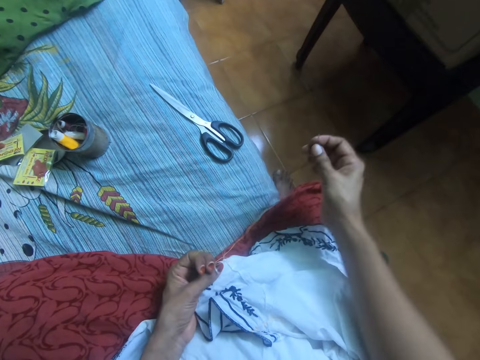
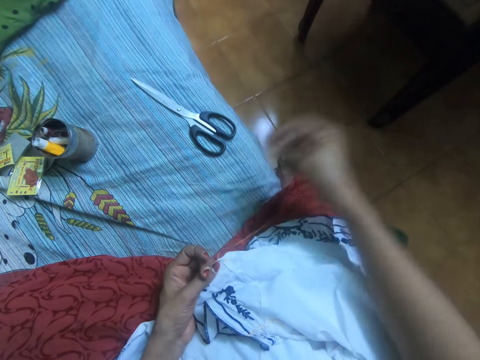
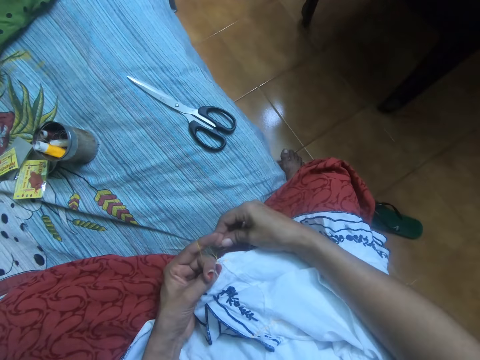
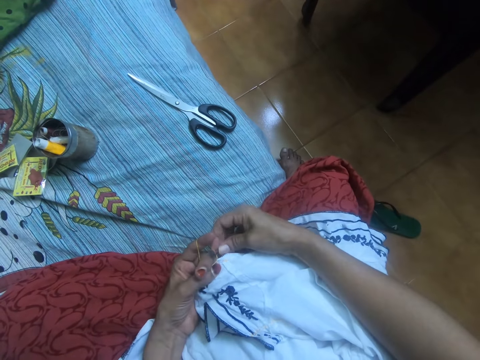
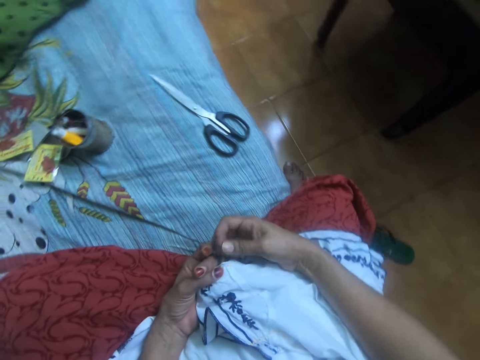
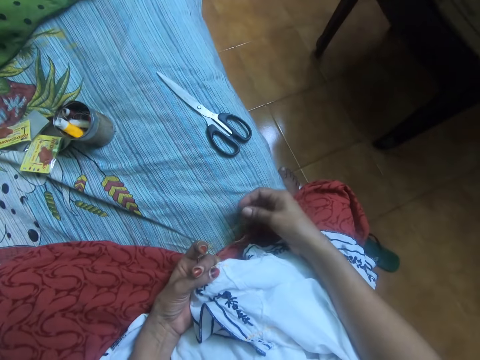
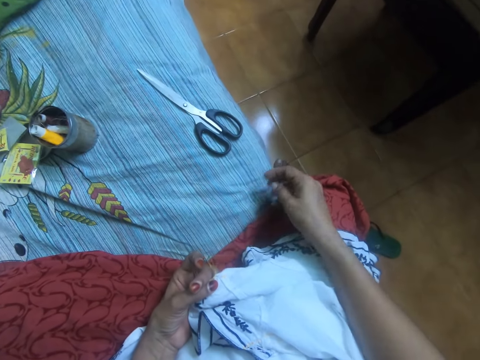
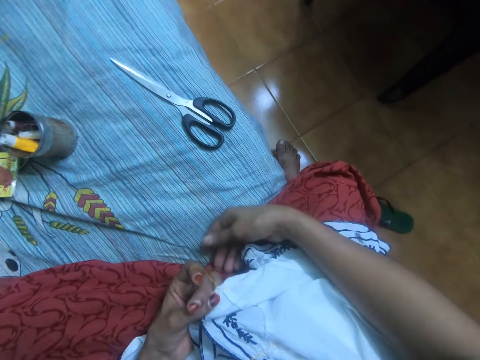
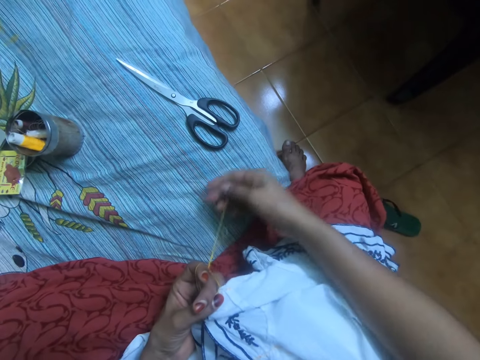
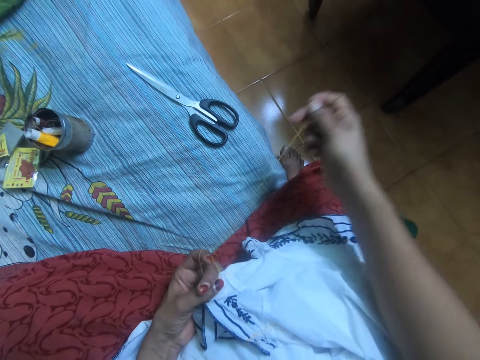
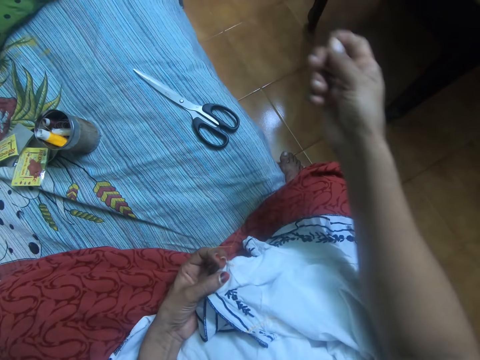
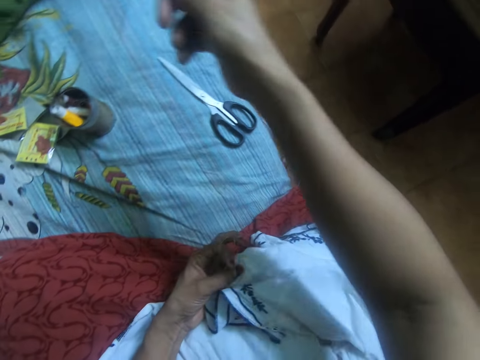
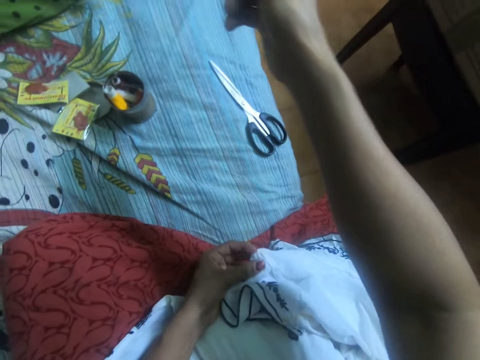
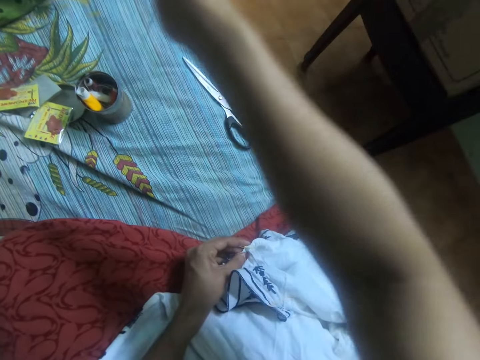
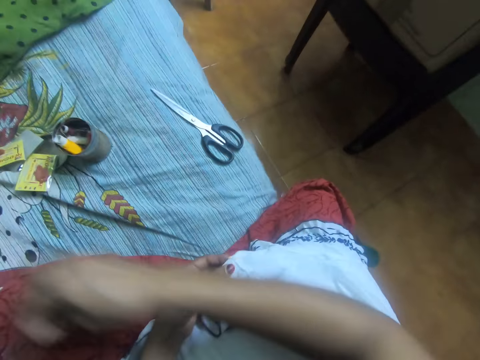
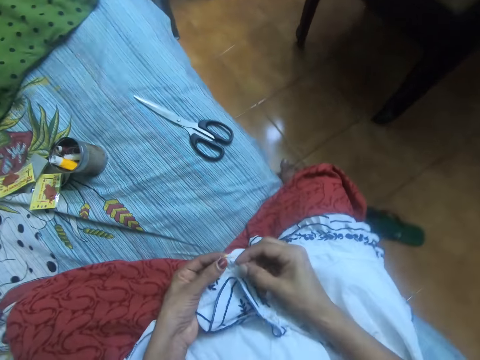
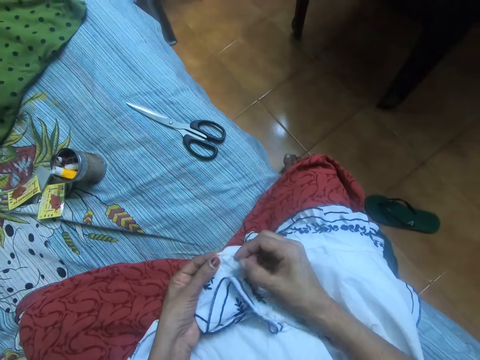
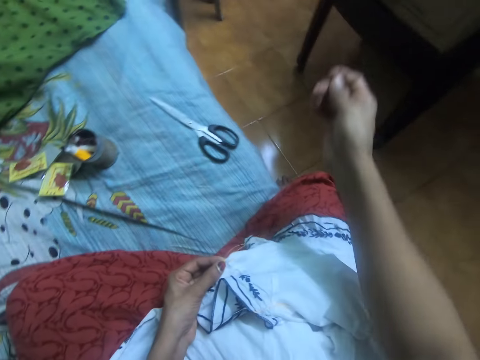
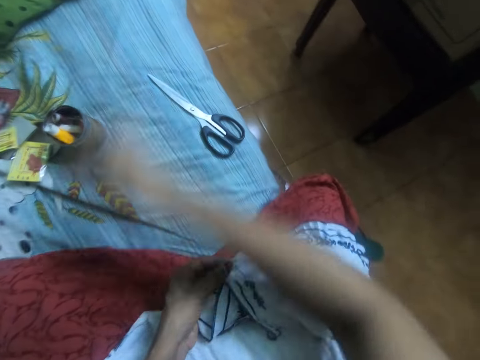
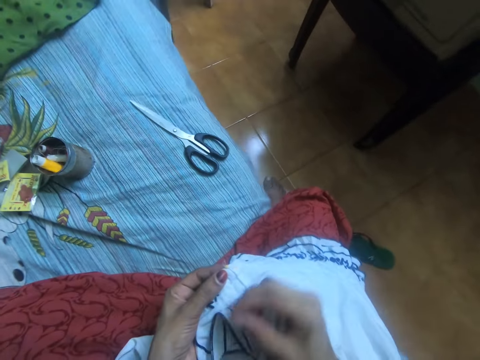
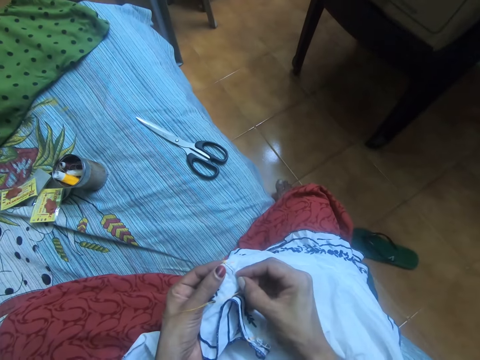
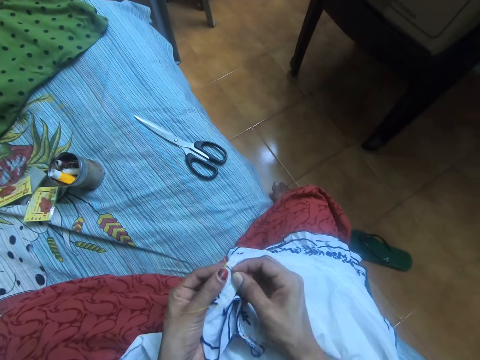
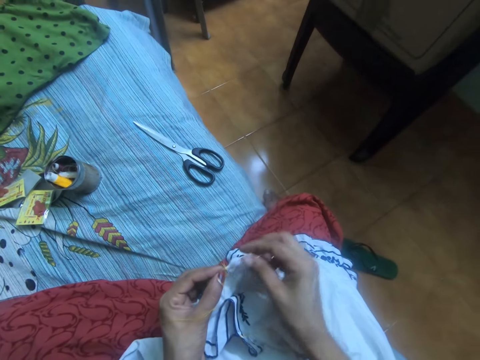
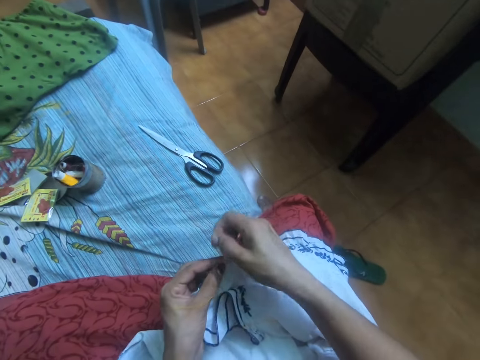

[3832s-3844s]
The camera wearer moves the hand. They stitch the cloth.

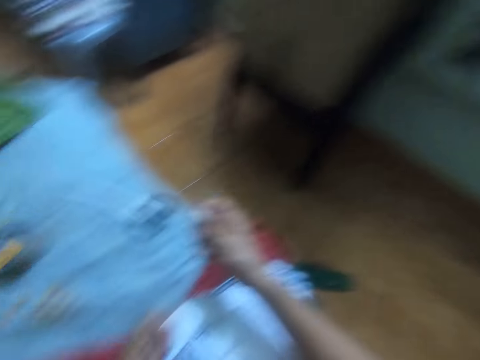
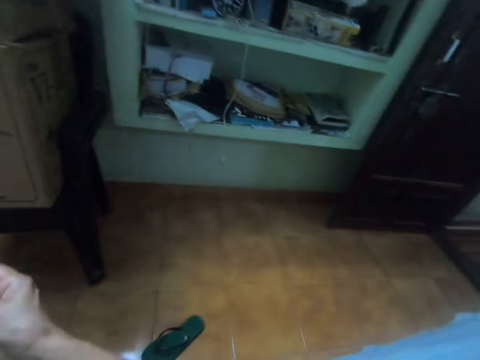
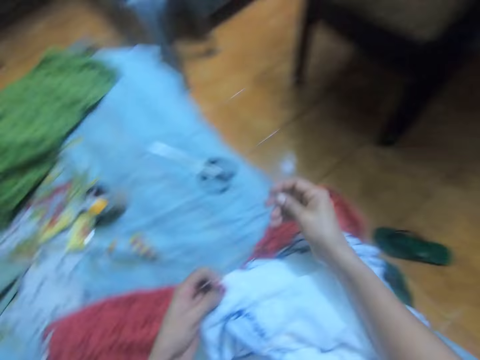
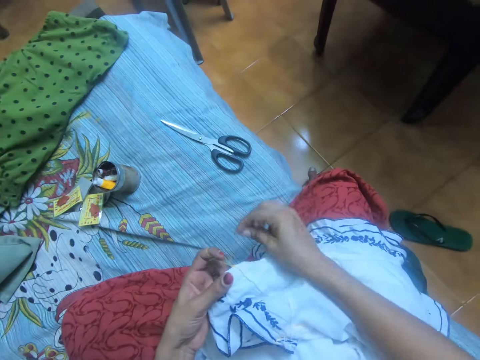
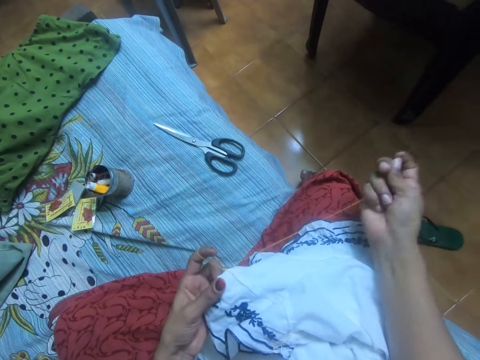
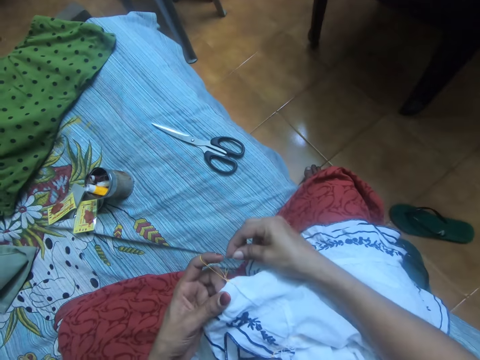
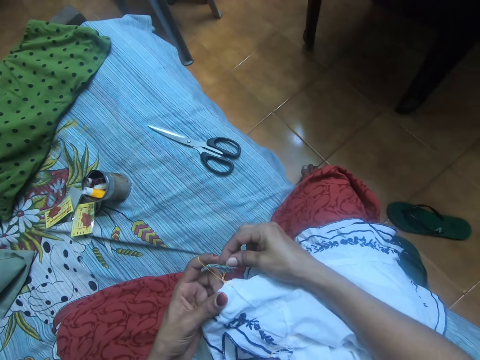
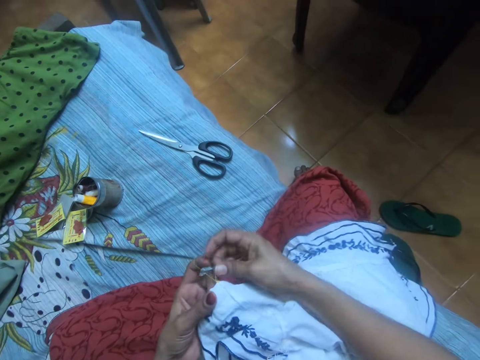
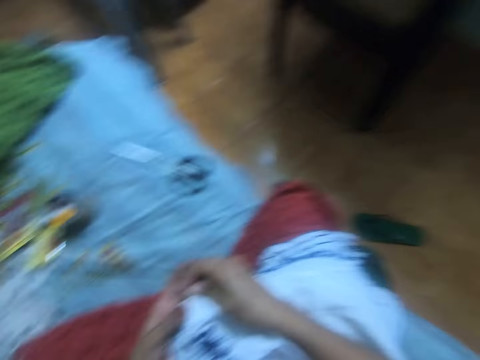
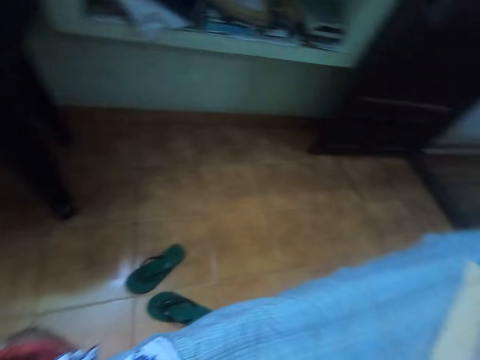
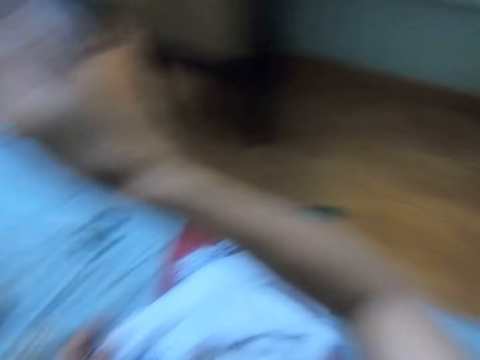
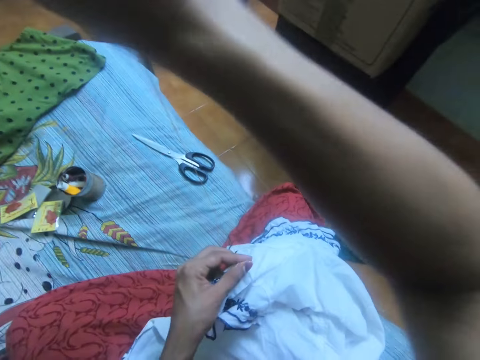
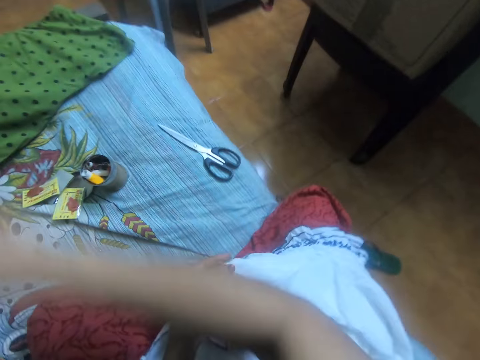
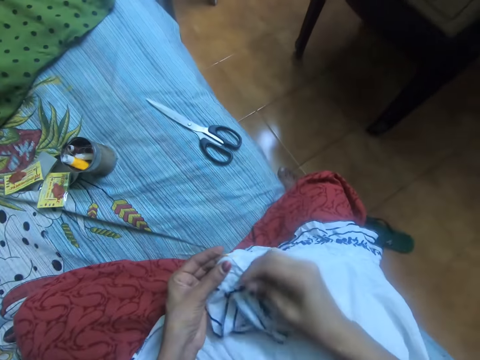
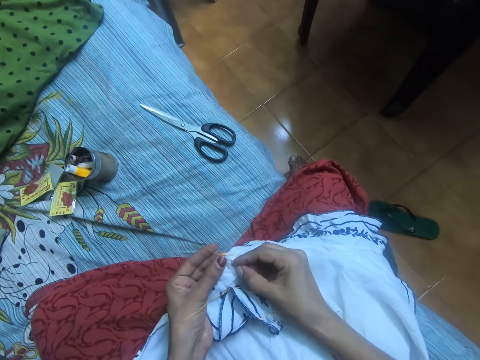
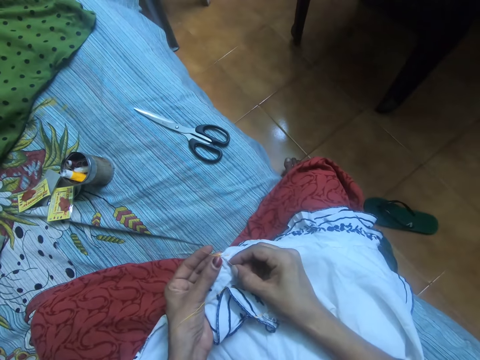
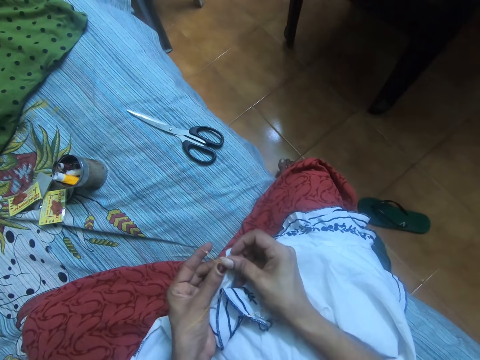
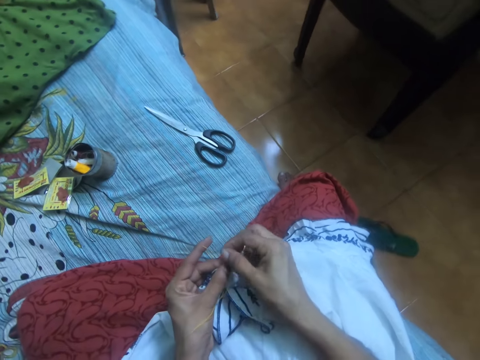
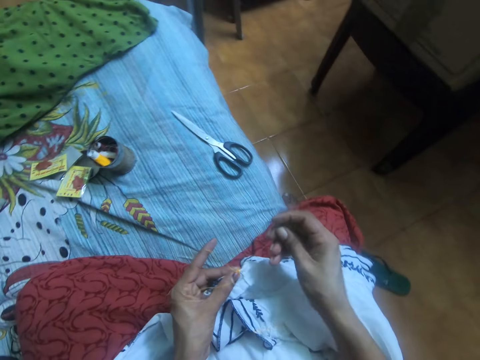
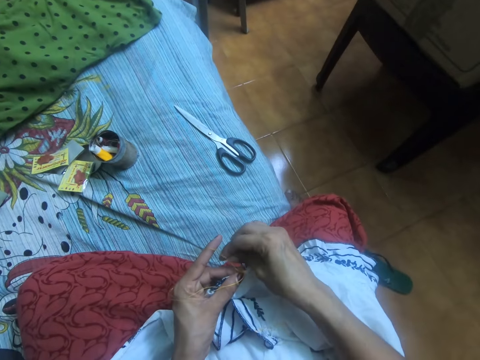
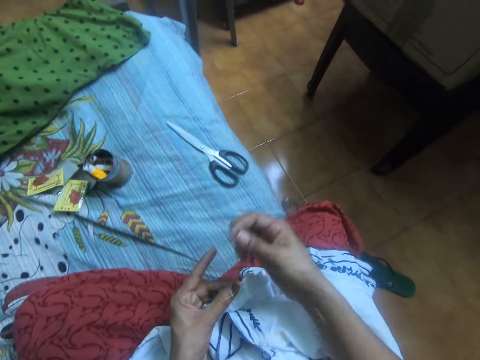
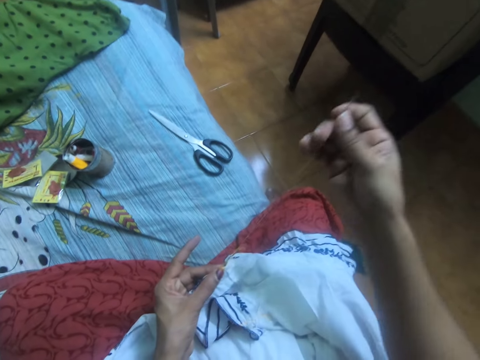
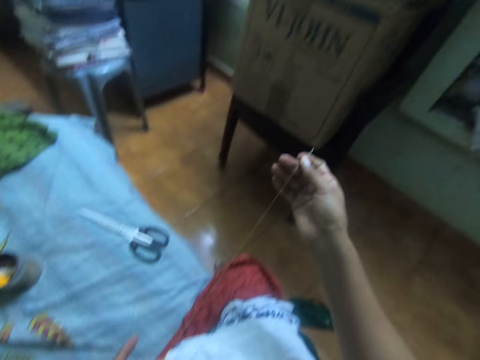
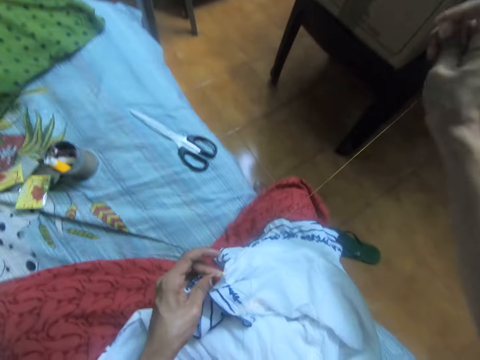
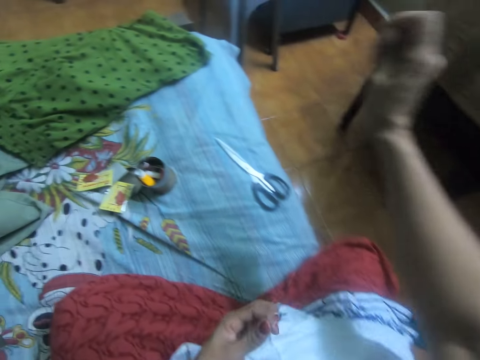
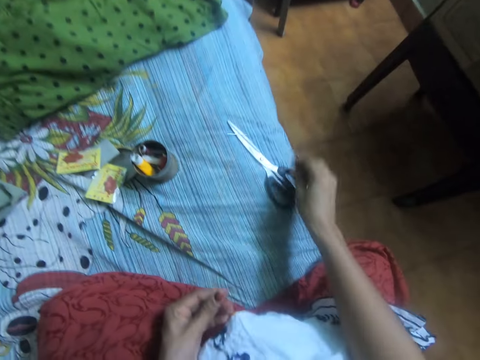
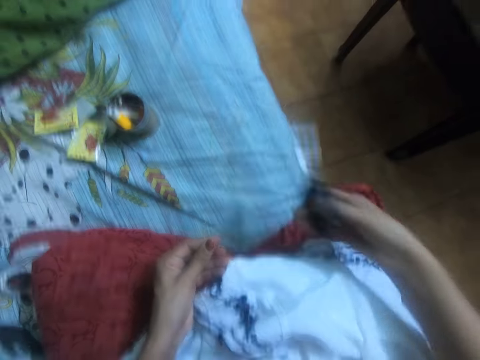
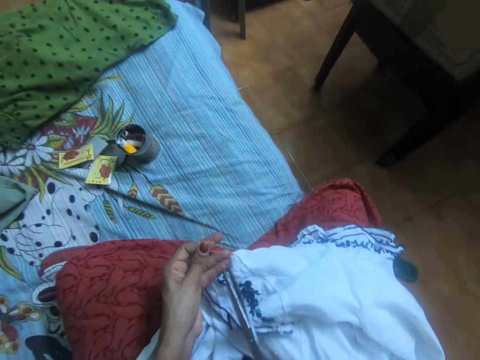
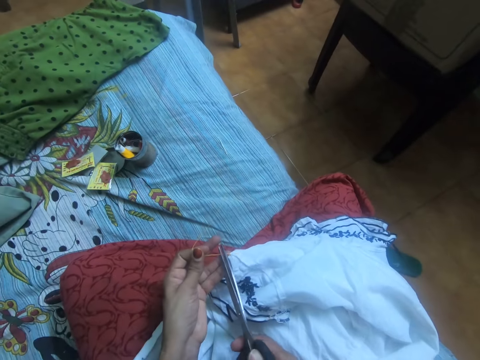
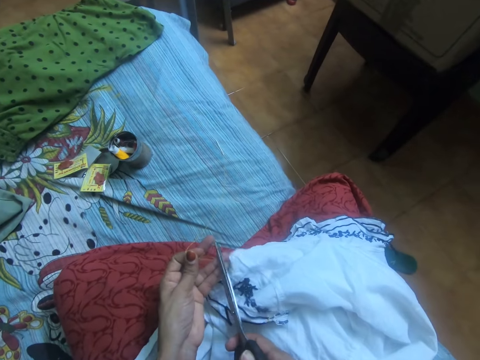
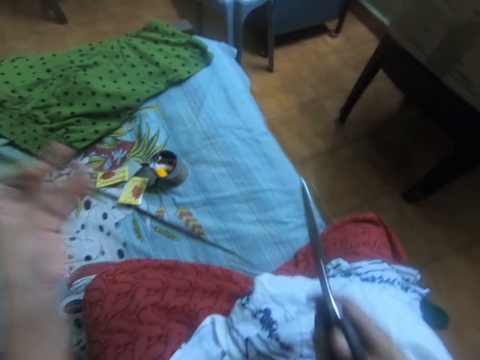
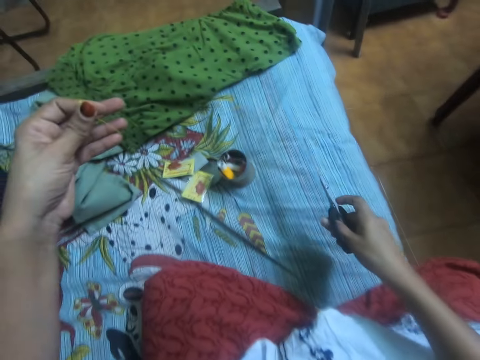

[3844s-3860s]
The camera wearer looks around. They stitch the cloth. They look around. They stitch the cloth. They pick the scissors from the bed. They cut the thread with the scissors.
